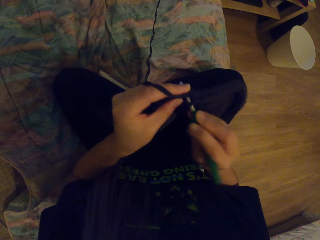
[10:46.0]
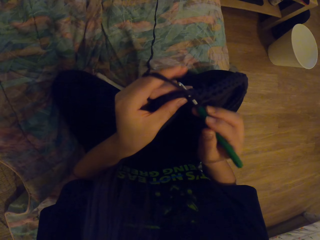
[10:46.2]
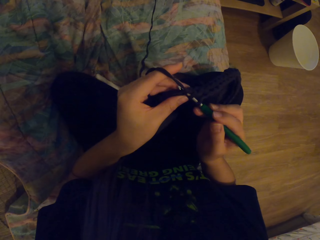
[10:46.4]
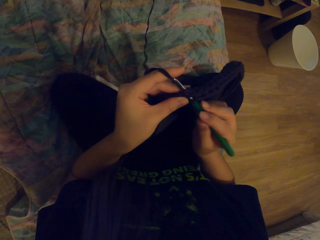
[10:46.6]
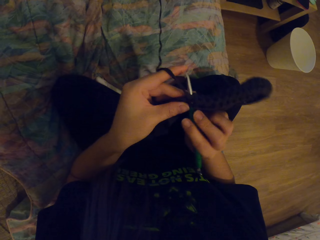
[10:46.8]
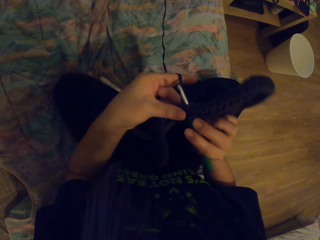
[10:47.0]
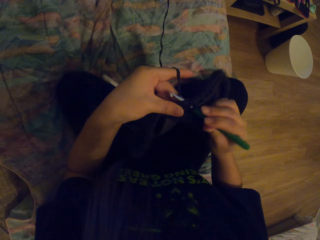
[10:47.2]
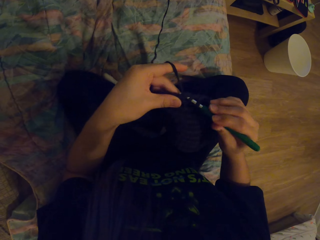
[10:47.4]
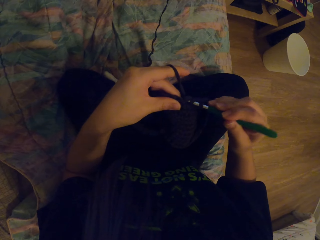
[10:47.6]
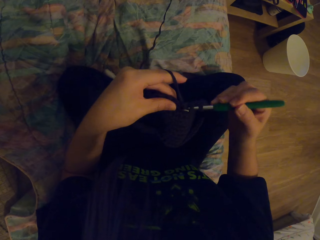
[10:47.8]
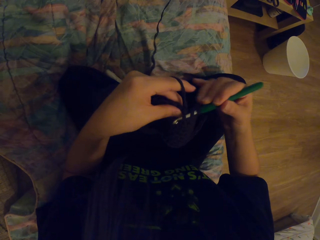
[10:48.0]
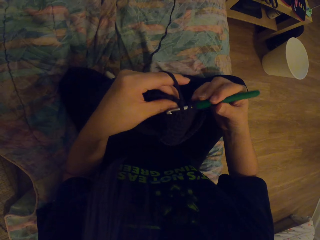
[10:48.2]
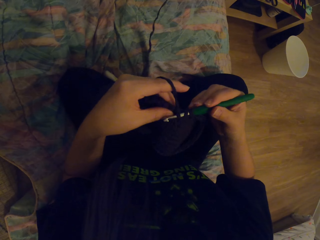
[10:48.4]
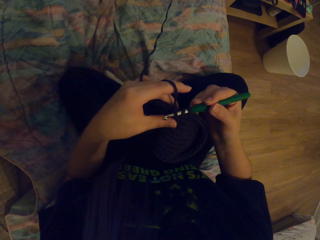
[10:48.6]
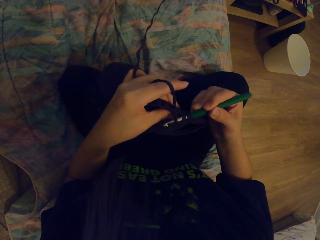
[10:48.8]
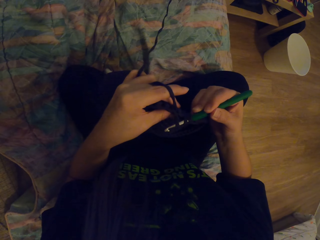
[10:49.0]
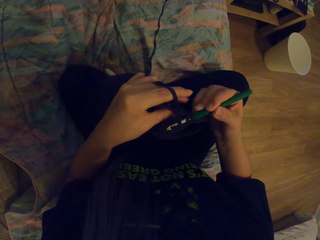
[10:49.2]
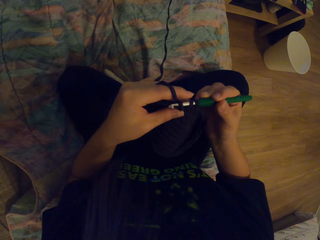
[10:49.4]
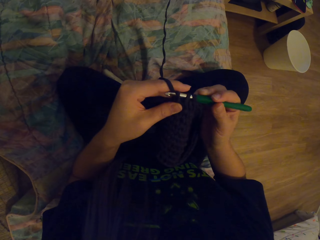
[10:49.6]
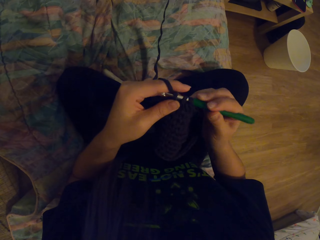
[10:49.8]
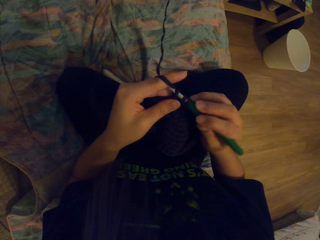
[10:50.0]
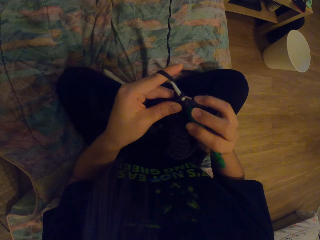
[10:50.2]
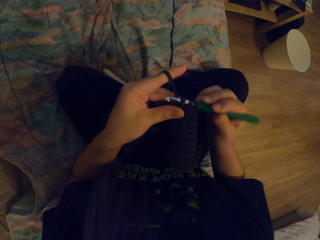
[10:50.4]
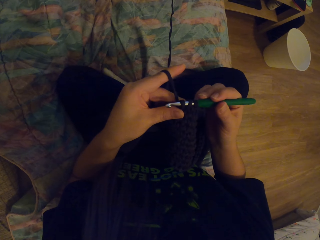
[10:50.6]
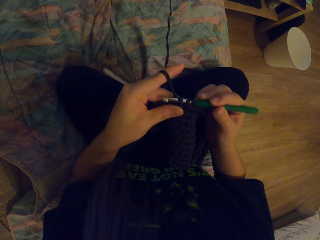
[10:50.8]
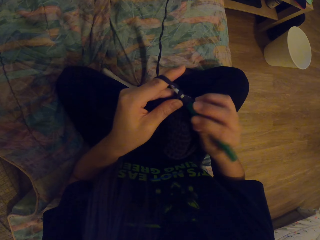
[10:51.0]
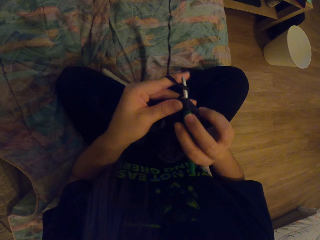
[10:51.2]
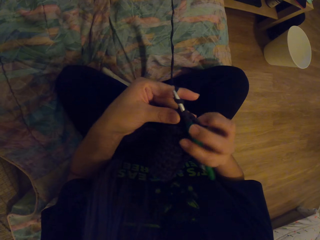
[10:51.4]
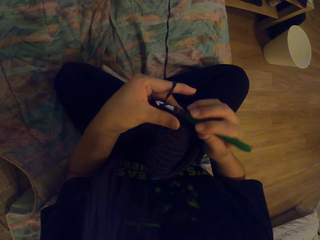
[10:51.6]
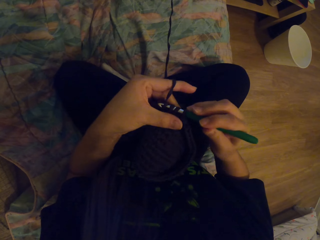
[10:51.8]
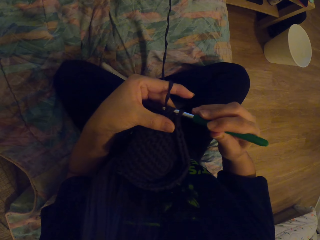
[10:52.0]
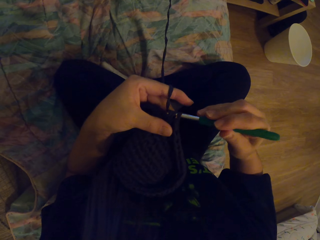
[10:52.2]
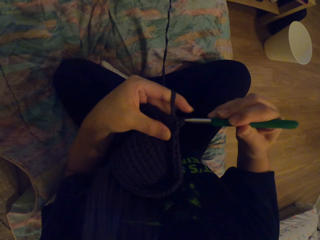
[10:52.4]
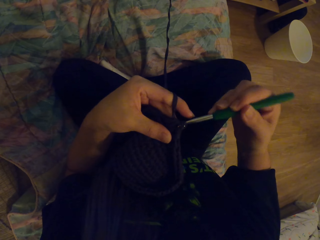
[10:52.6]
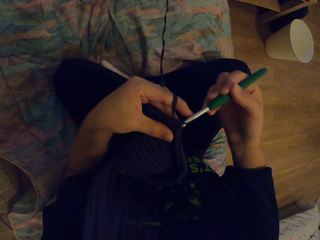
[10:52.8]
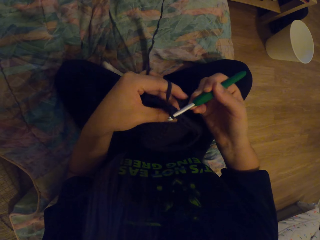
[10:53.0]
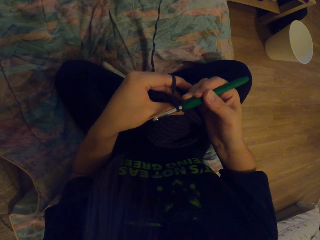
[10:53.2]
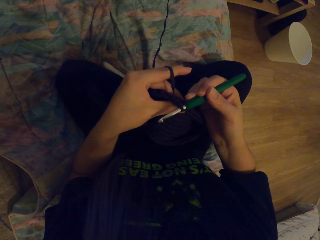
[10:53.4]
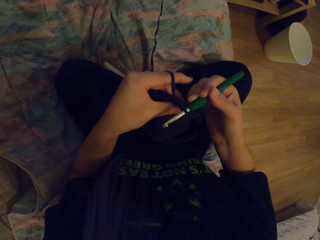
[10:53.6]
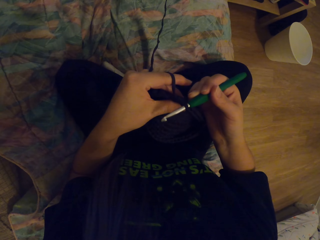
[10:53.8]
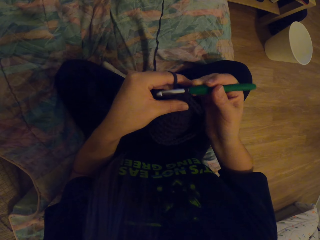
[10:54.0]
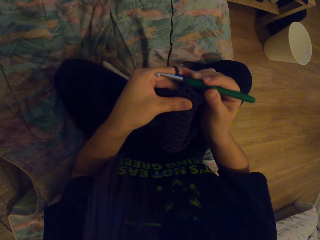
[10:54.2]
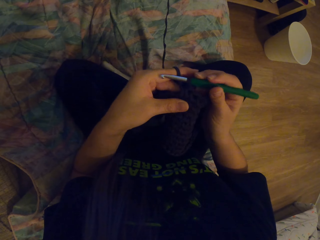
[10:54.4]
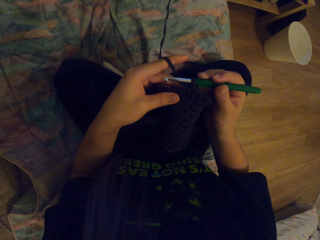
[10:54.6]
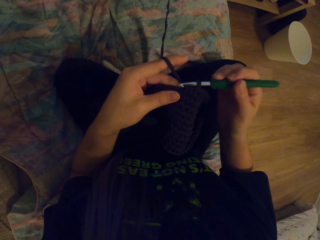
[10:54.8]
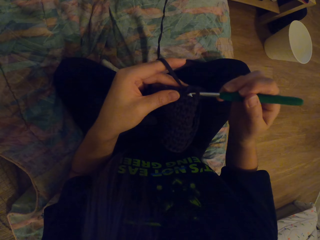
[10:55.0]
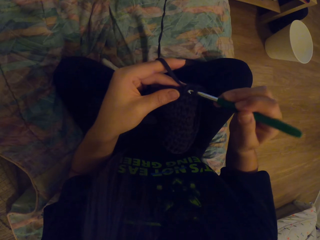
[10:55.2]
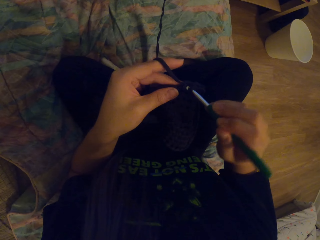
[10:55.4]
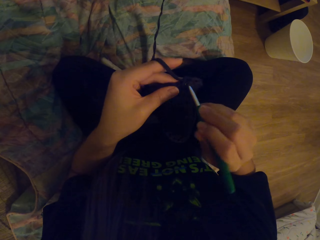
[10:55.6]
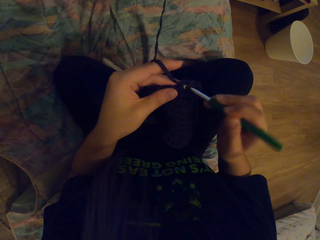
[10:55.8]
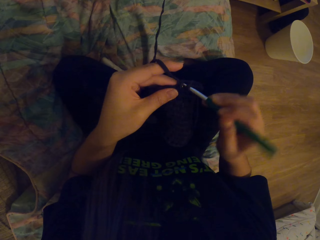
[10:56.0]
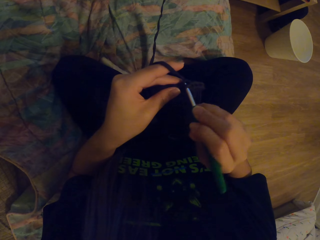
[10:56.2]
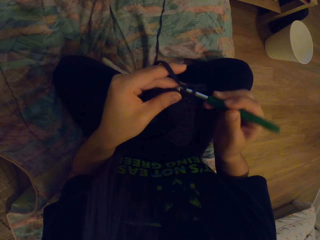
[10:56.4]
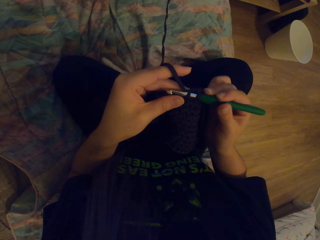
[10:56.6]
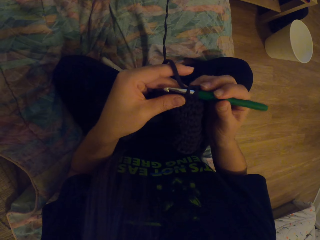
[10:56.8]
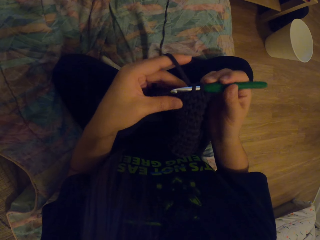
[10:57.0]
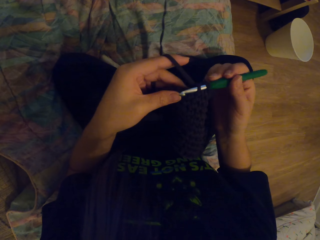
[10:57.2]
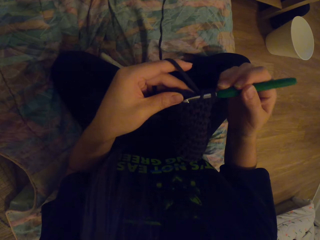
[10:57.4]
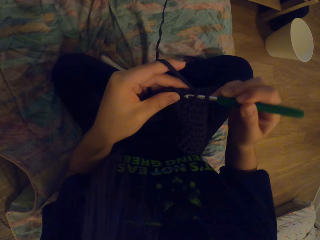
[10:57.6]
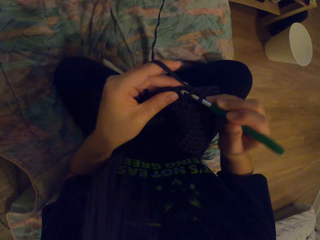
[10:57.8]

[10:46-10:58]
The camera wearer pulls the yarn with the crochet hook. They crochet using the yarn and the crochet hook.

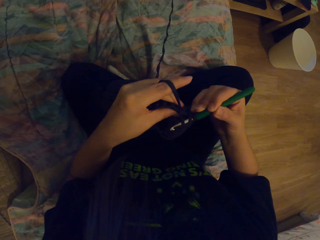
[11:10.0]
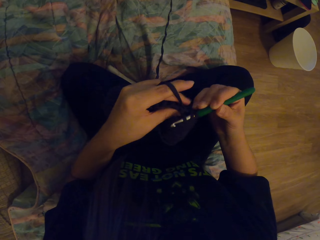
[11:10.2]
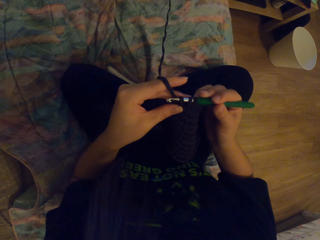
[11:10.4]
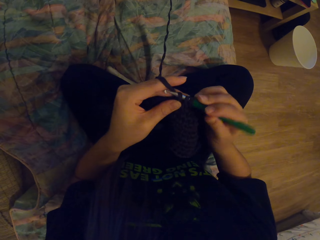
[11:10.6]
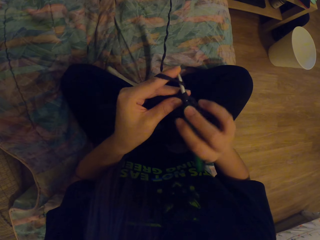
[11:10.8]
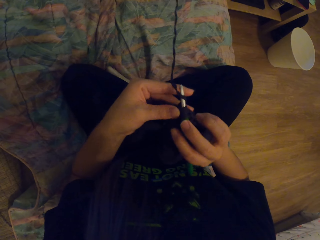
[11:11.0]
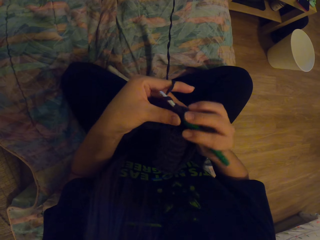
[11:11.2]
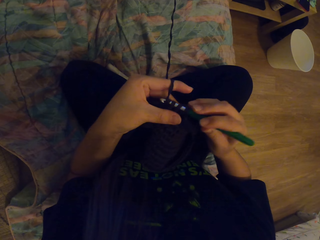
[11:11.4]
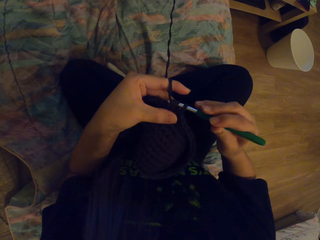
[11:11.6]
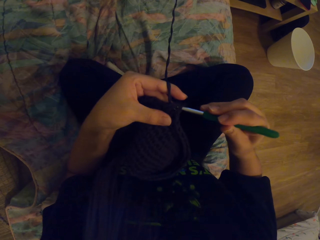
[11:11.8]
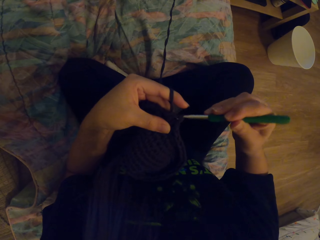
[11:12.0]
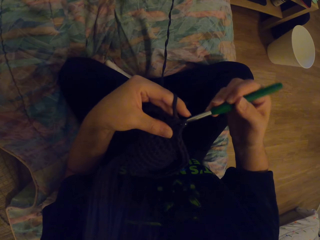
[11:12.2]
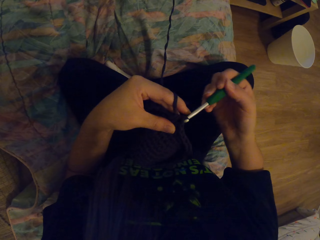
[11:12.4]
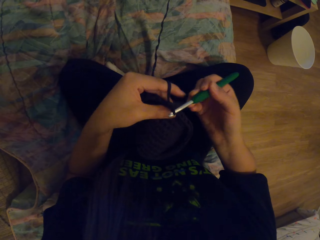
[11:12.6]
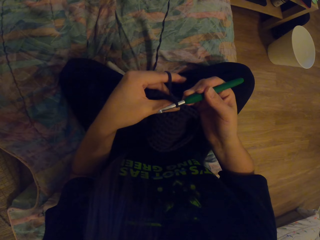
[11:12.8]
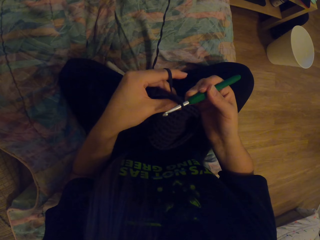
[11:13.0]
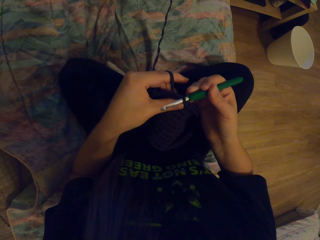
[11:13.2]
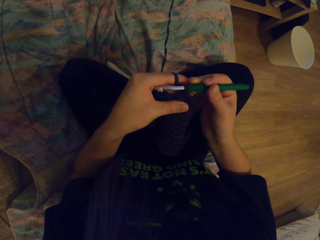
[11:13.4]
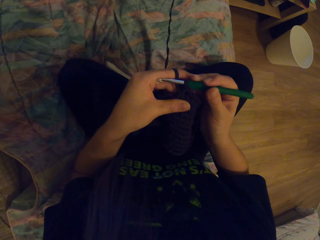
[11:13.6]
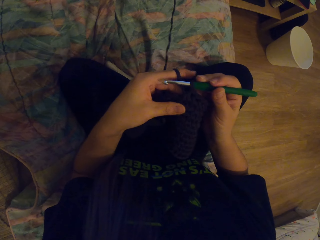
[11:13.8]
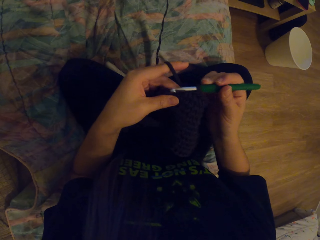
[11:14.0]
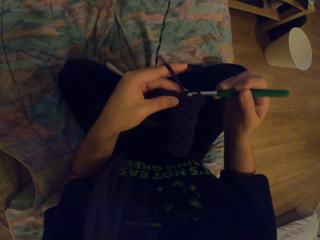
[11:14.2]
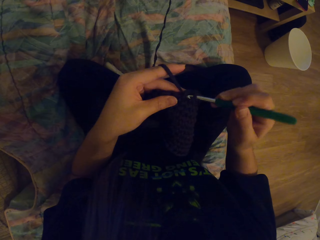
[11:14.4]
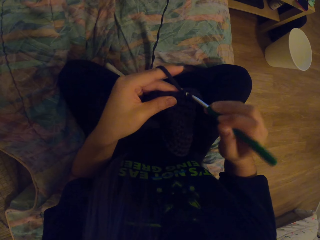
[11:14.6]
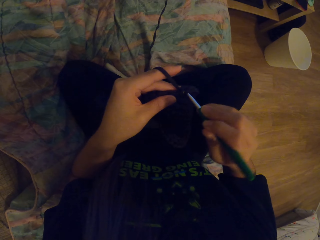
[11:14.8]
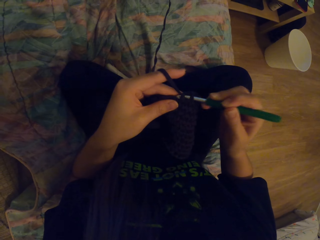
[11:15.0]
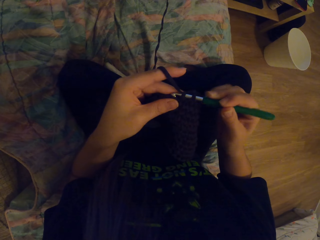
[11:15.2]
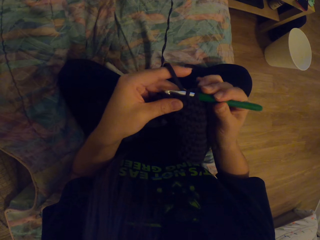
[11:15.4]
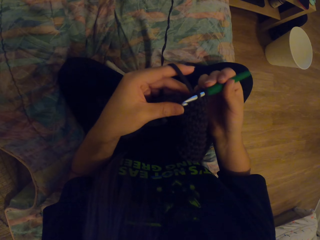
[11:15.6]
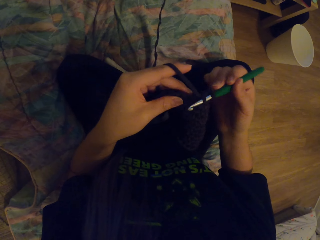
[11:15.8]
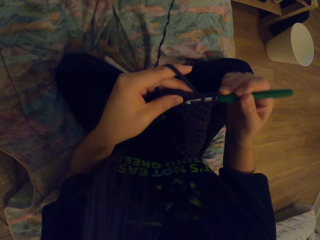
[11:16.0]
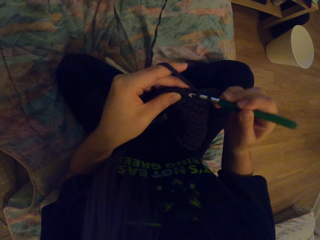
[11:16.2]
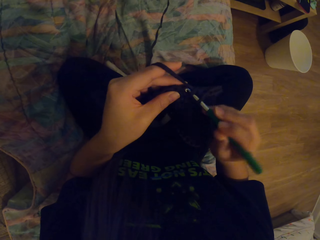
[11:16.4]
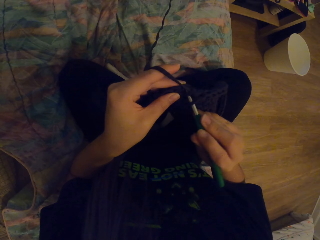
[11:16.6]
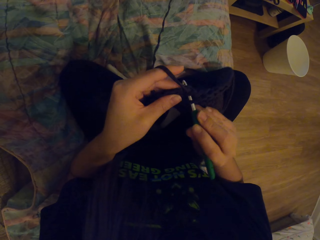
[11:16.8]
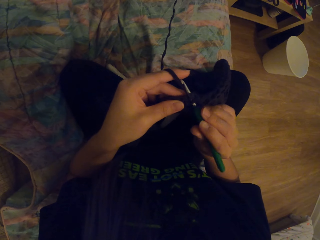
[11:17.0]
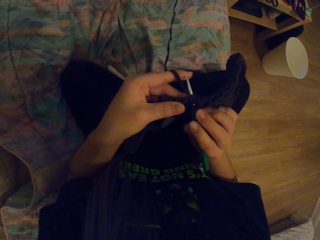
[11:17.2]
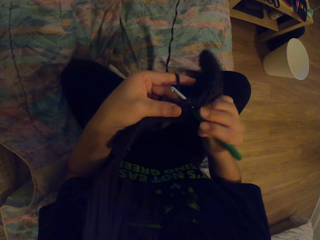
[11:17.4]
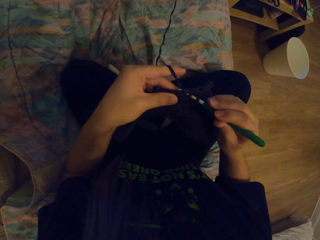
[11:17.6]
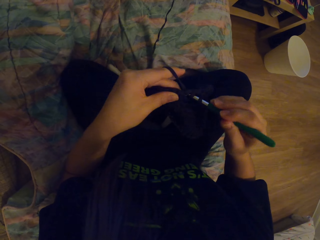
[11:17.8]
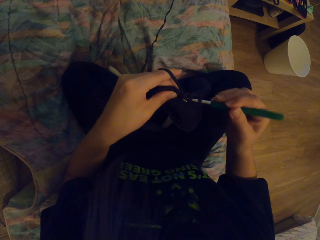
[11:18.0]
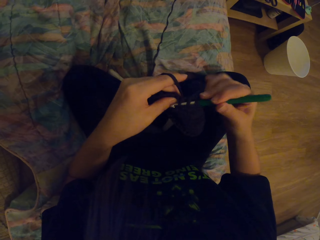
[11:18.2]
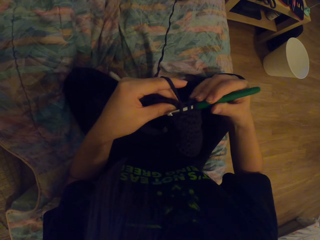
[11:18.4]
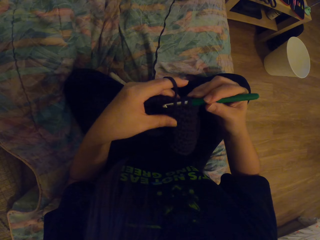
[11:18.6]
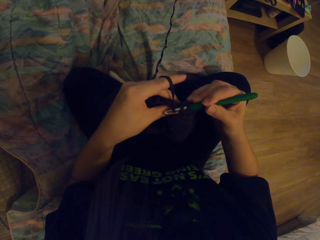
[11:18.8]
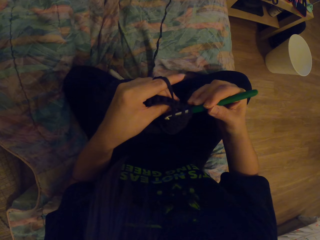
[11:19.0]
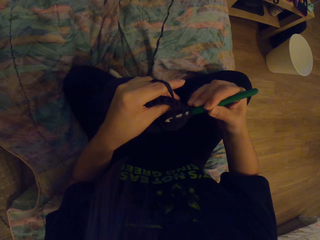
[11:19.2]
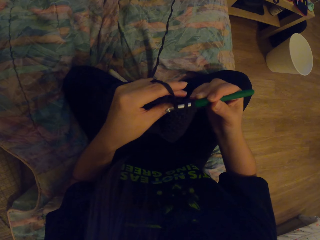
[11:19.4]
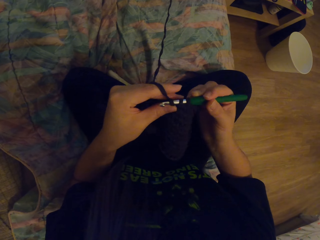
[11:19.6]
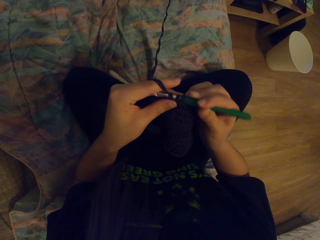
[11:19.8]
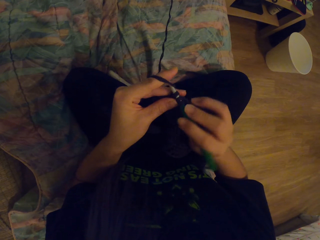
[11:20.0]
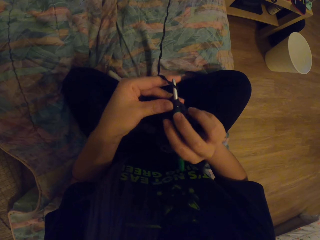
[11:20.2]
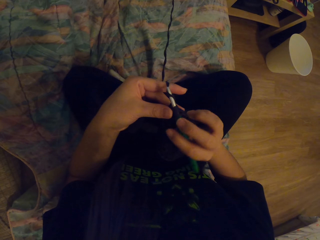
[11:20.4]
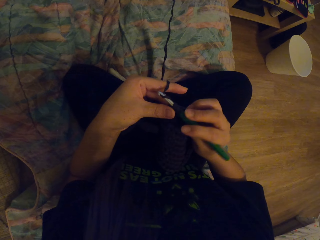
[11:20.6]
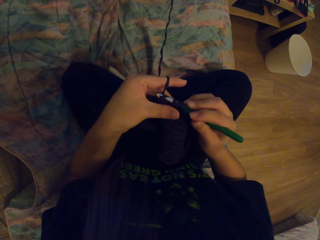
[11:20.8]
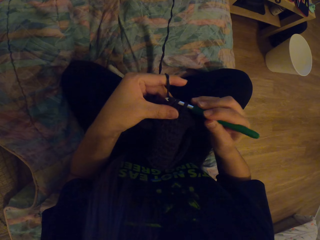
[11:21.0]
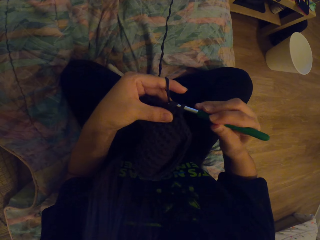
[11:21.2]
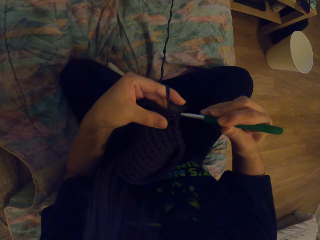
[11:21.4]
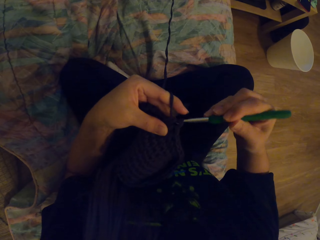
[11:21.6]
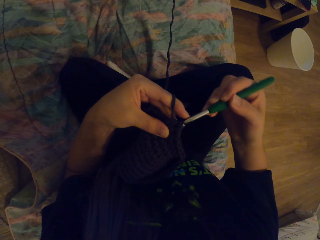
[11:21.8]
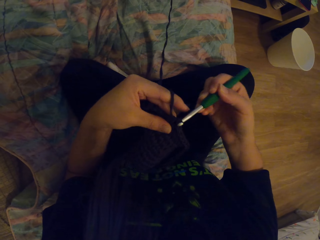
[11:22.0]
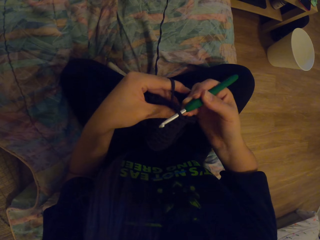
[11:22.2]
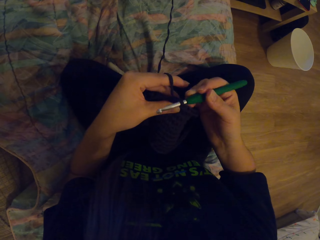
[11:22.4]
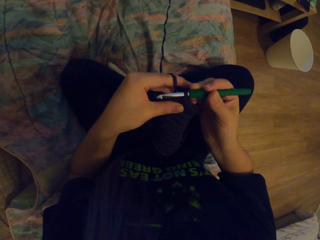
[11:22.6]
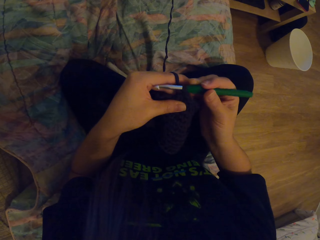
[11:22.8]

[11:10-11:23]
The camera wearer pulls the yarn with the crochet hook. They crochet using the yarn and the crochet hook. They pull the yarn with the crochet hook. They crochet using the yarn and the crochet hook.
